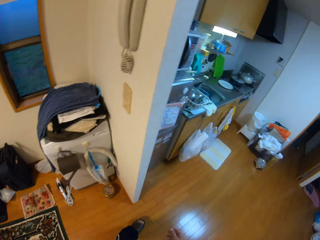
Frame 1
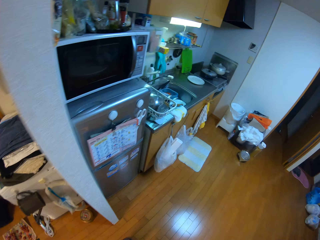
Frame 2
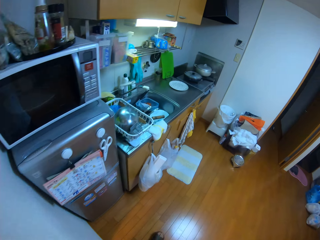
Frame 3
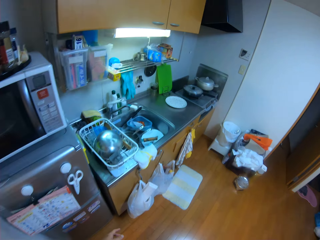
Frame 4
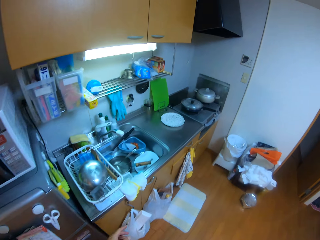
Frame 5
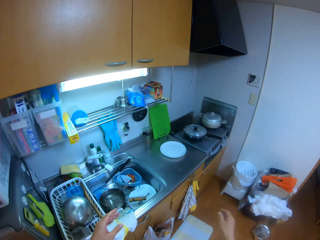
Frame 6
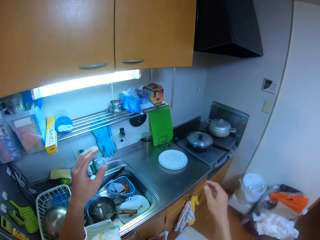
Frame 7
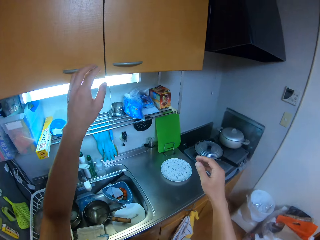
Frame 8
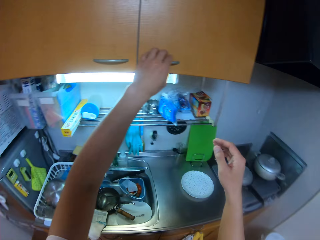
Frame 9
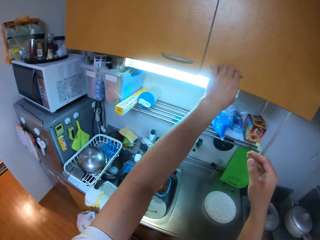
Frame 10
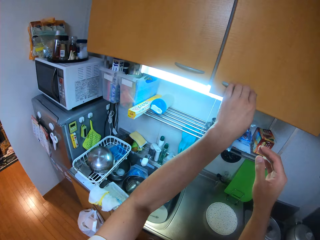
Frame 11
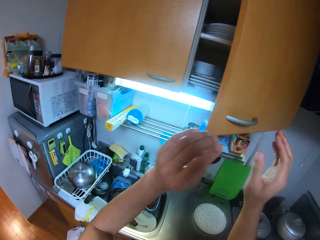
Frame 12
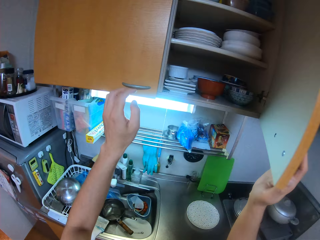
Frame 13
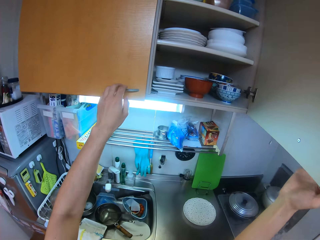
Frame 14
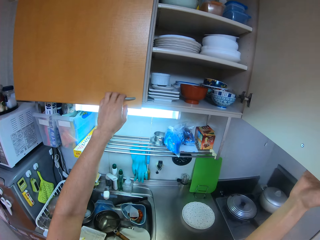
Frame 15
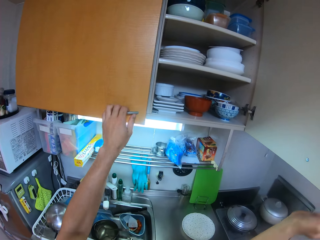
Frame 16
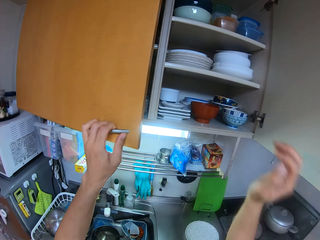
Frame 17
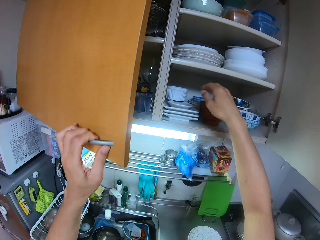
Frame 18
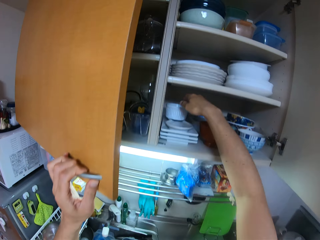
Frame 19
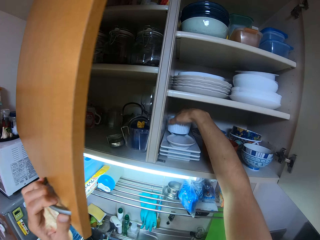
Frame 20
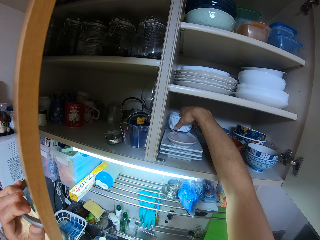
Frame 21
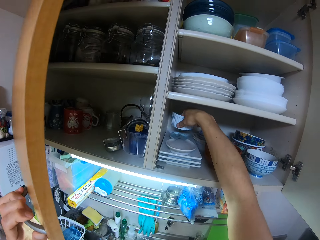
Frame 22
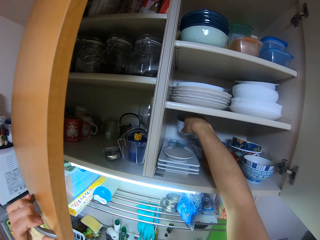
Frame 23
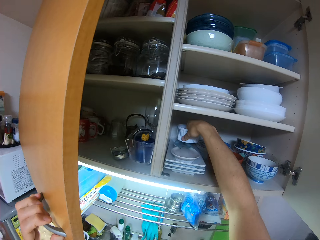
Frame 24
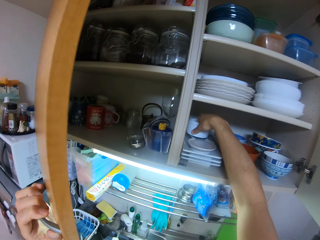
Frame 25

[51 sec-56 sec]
The camera wearer opens the cabinet with his left hand and holds the door with his right hand. He opens the other cabinet with his left hand. He holds a cup. He tries picking a bowl with his right hand.

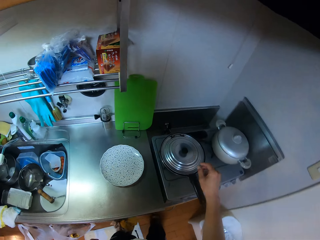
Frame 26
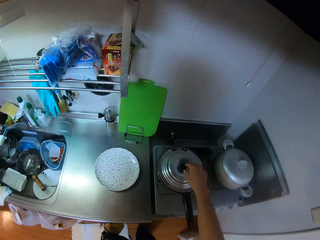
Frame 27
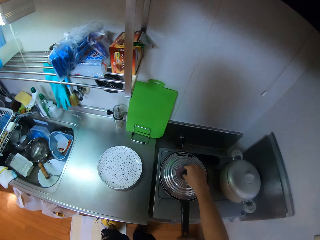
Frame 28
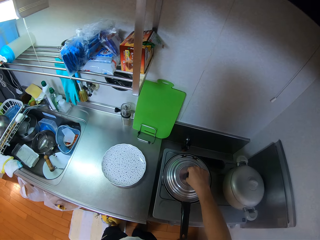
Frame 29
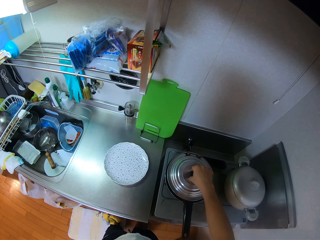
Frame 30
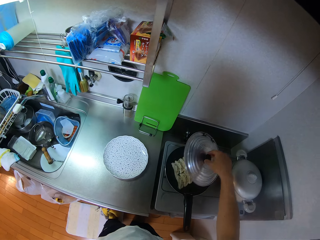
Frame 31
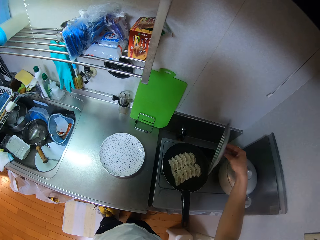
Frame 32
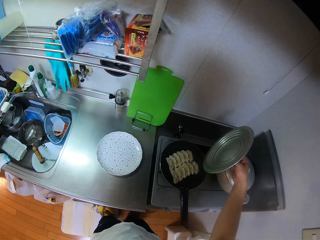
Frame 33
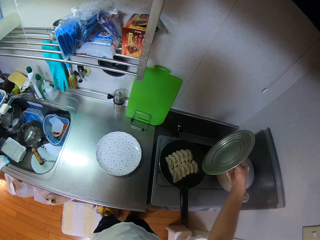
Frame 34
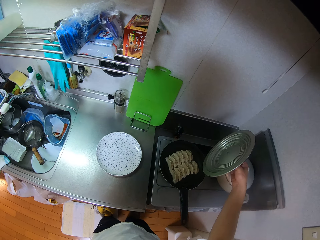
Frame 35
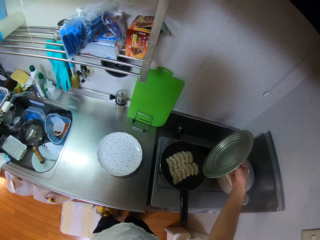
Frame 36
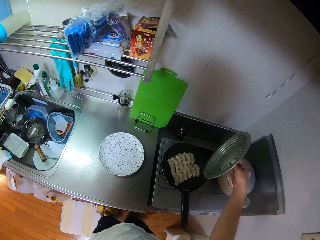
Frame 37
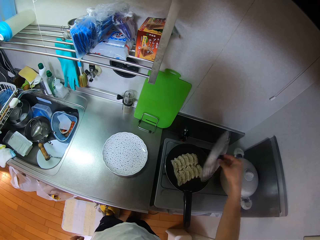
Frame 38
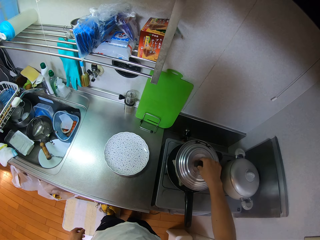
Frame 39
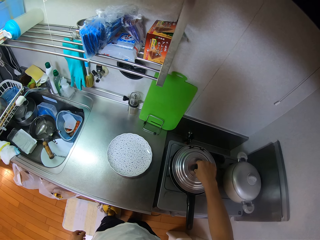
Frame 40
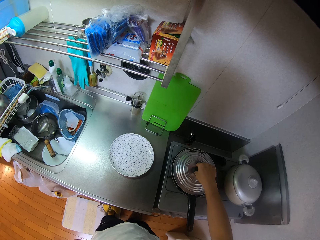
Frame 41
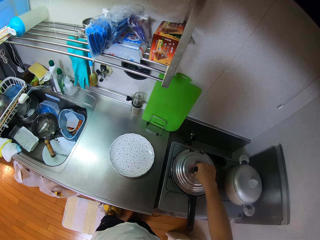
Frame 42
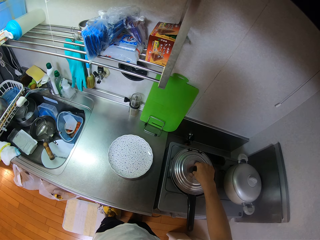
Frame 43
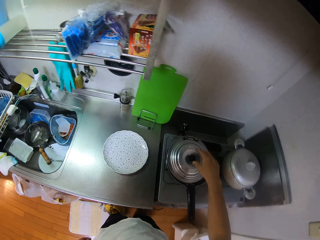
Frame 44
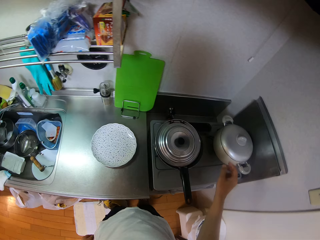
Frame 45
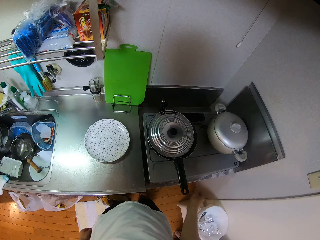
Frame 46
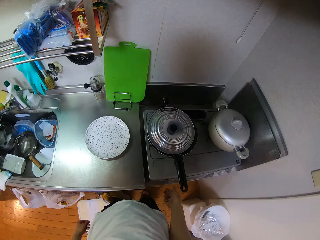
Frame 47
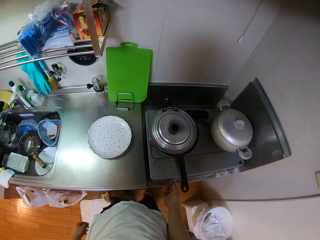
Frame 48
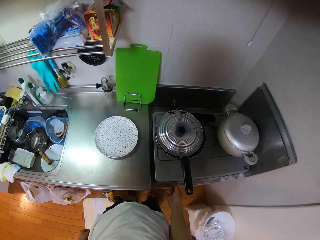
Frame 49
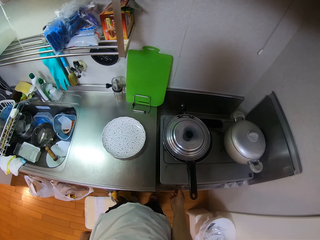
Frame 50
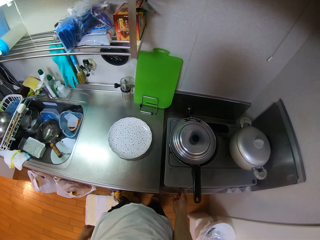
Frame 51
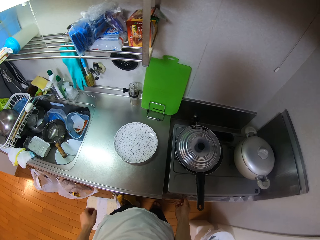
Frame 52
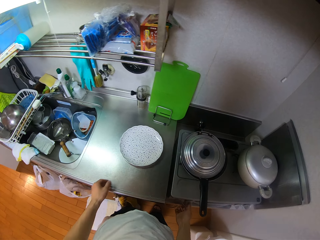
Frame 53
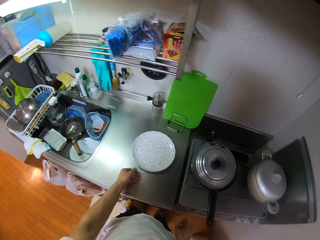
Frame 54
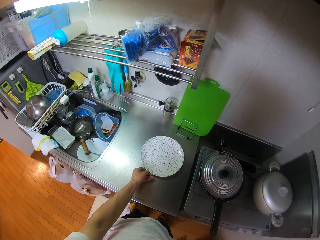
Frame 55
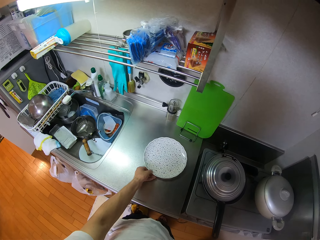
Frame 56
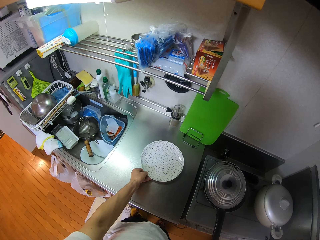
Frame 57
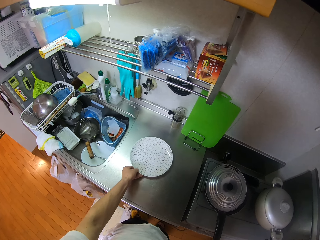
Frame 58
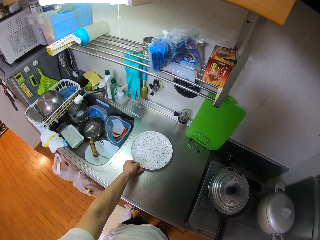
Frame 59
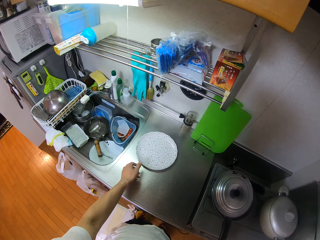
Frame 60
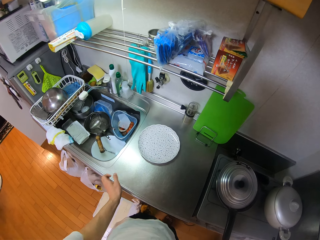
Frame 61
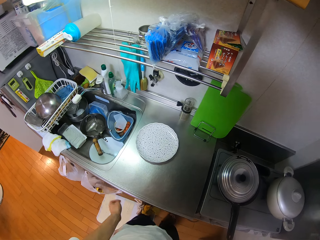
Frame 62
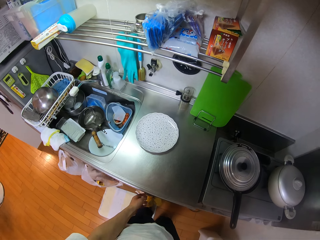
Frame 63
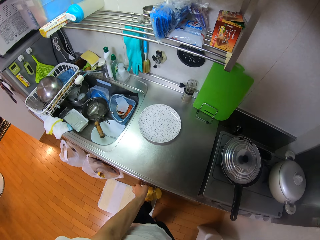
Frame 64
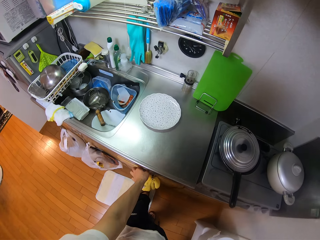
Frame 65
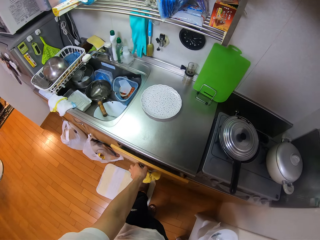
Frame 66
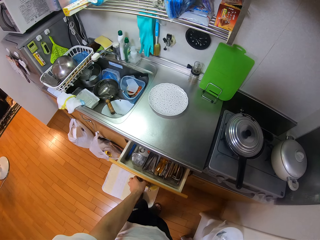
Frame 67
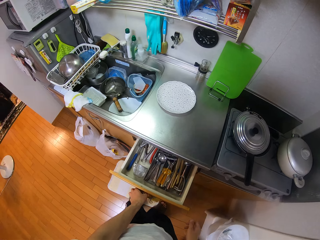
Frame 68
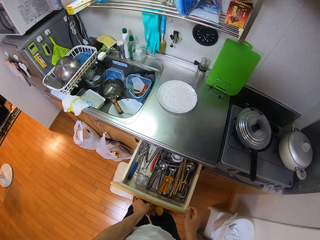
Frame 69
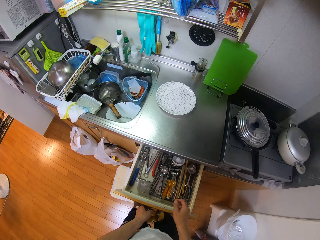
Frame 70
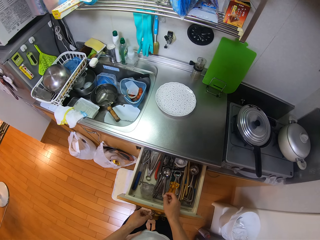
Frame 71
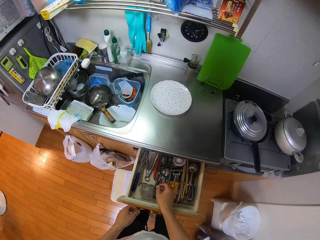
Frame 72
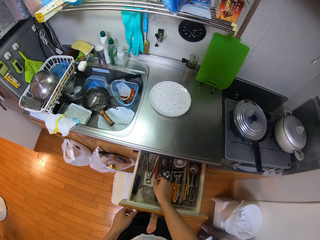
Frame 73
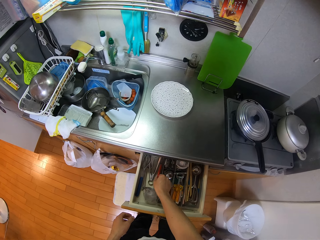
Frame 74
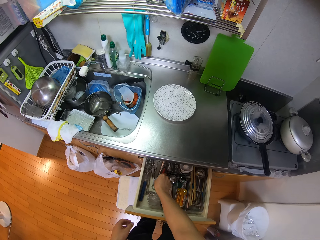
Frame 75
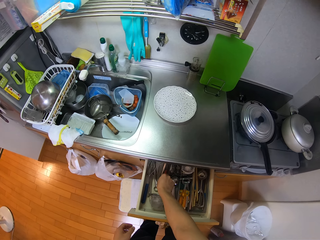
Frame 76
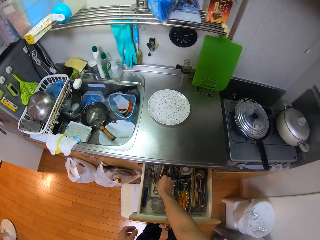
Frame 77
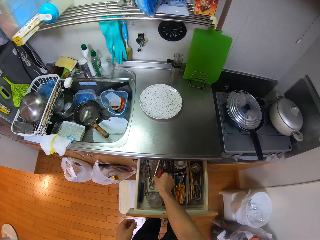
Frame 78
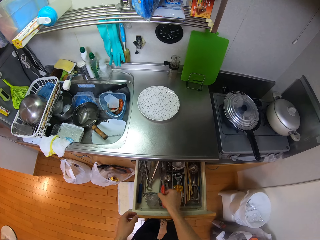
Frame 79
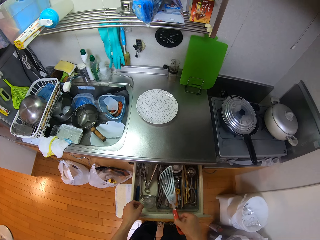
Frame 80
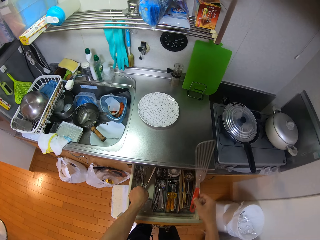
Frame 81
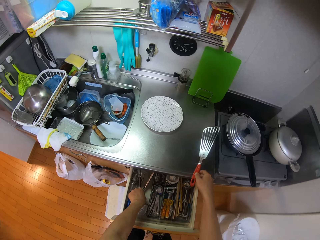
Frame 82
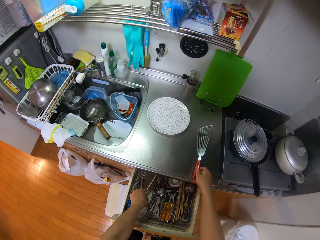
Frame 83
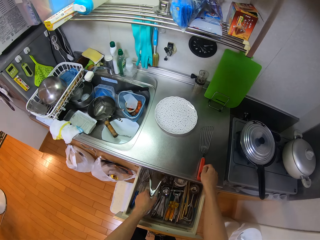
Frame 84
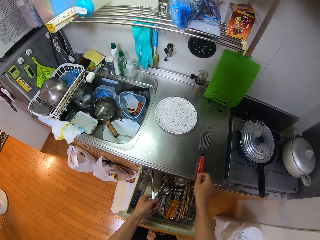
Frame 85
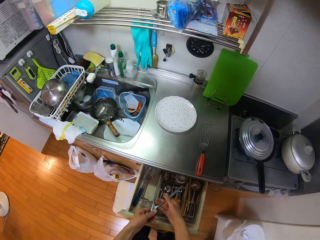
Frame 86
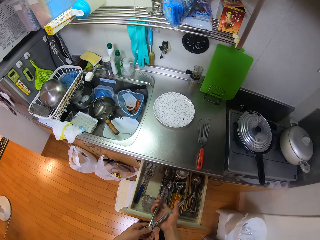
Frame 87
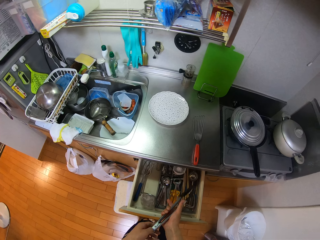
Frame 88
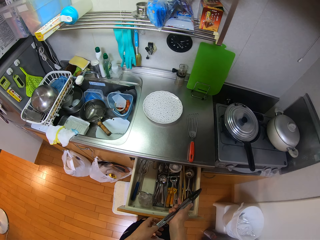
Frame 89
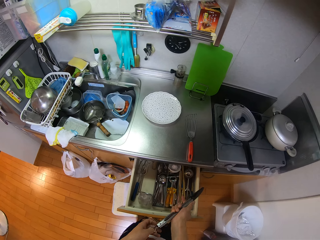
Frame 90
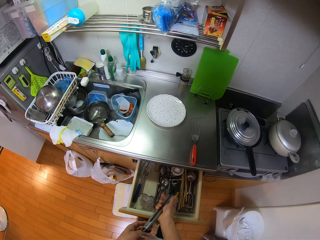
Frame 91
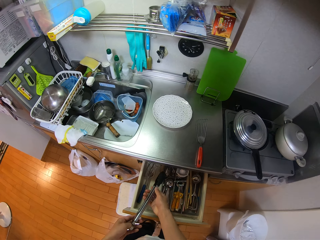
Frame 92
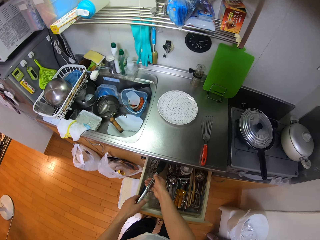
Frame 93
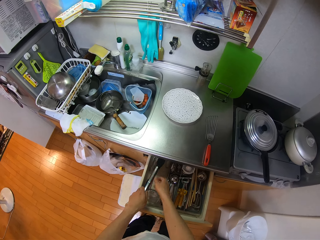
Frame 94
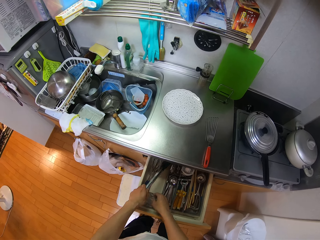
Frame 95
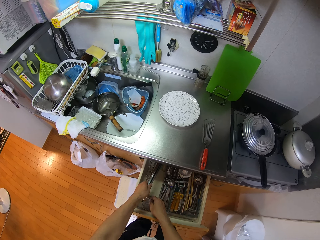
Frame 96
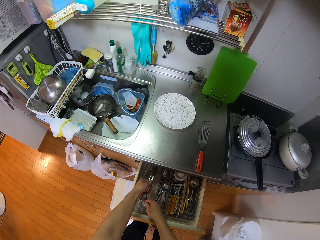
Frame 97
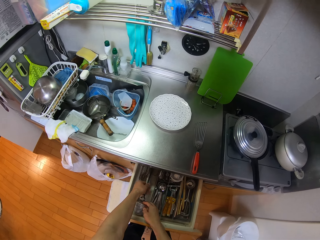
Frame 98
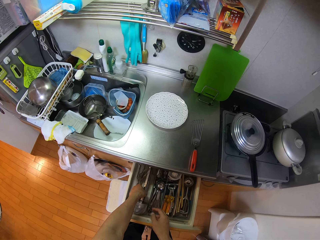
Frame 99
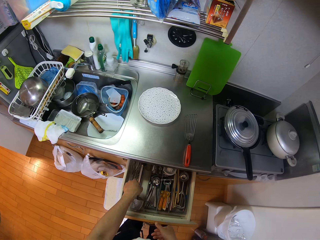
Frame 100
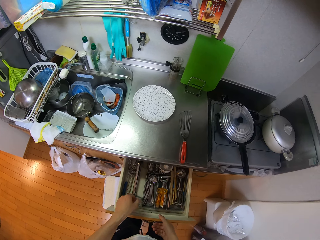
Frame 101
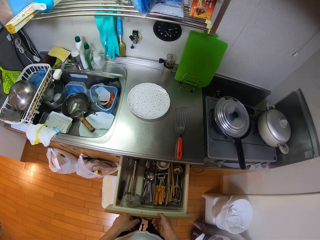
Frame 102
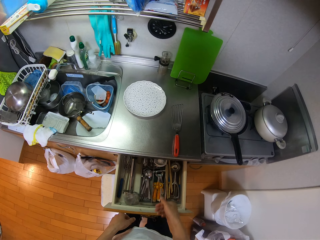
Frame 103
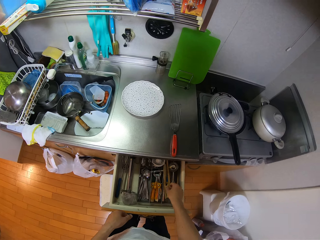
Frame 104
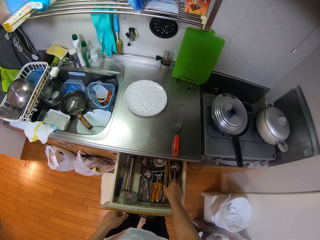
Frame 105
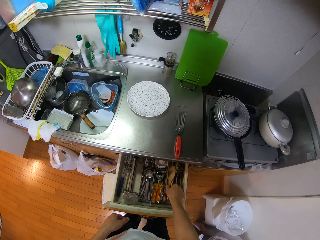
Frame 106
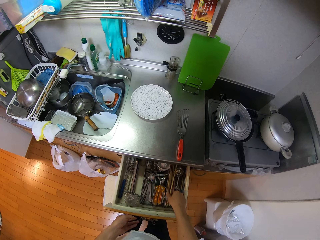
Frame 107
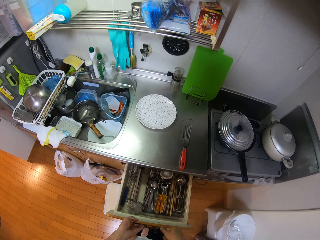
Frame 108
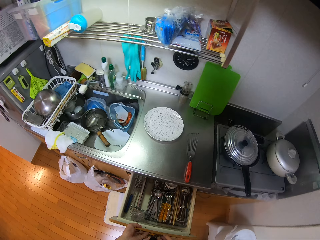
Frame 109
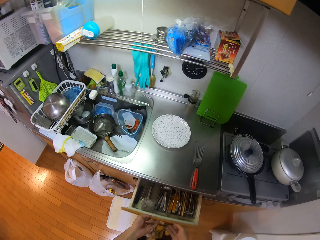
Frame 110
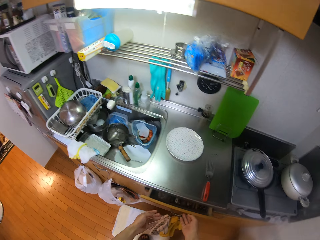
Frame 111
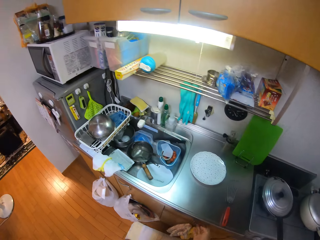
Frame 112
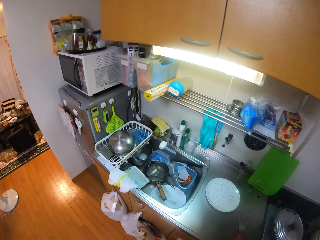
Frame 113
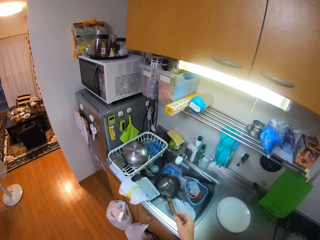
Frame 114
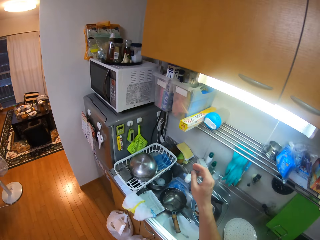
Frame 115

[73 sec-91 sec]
The camera wearer removes the lid of a pan with his right hand. He looks at something cooking. He closes the pan with its lid. He regulates the cooker using his right hand. He adjusts the position of a plate on a kitchen countertop to the left using his left hand. He opens a cabinet drawer using his left hand. He picks up a spatula or slotted turner using his right hand. He picks up tongs with his left hand. He drops the spatula with his right hand on the kitchen countertop. He closes the tongs with his right hand. He drops the tongs in the drawer using both hands. He touches a spoon. He closes the drawer with both hands.
